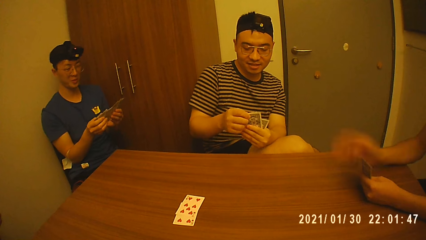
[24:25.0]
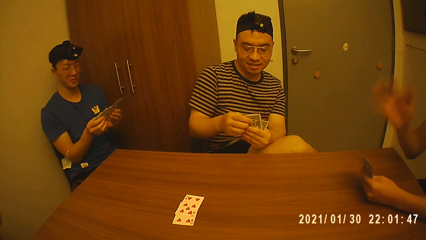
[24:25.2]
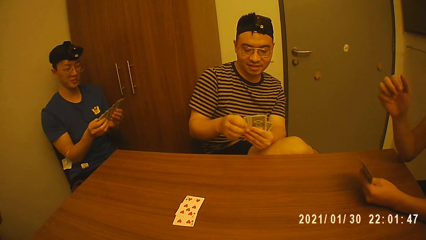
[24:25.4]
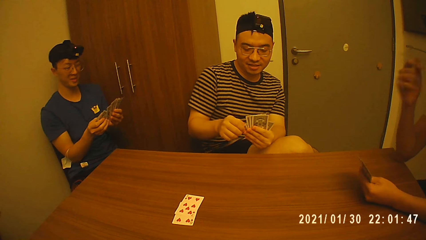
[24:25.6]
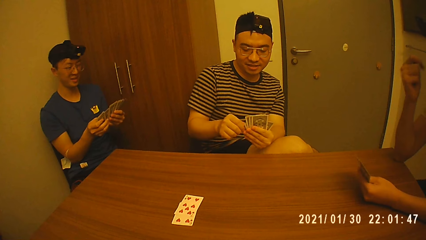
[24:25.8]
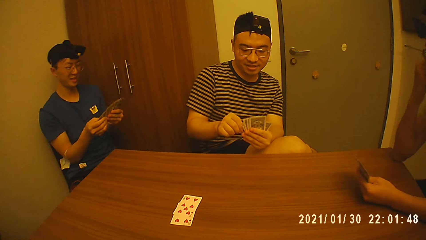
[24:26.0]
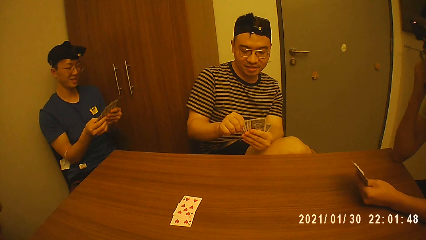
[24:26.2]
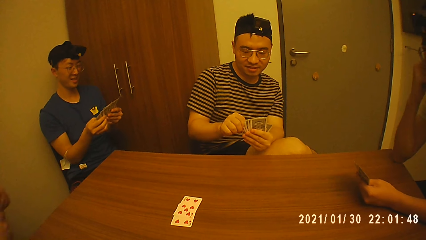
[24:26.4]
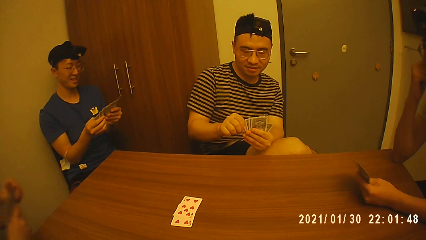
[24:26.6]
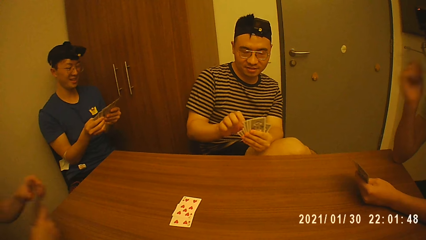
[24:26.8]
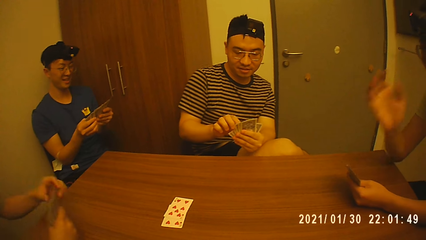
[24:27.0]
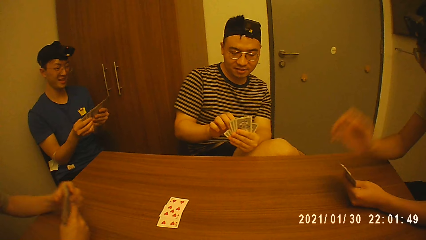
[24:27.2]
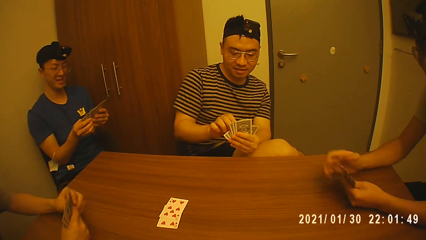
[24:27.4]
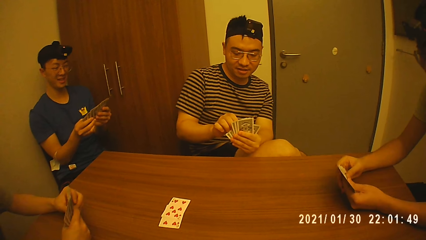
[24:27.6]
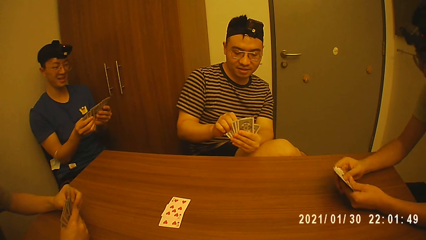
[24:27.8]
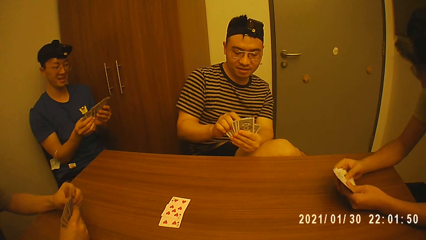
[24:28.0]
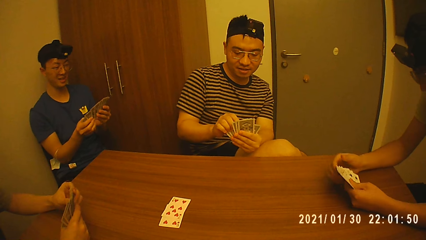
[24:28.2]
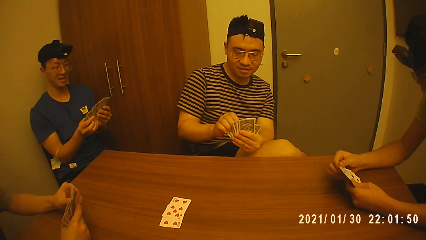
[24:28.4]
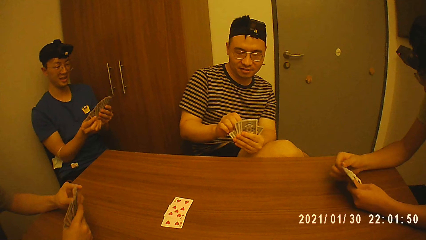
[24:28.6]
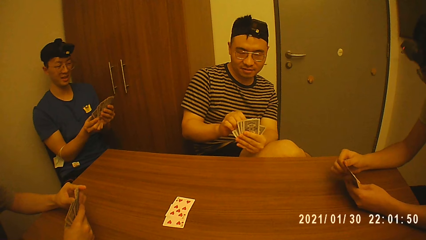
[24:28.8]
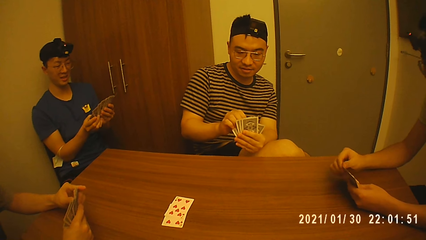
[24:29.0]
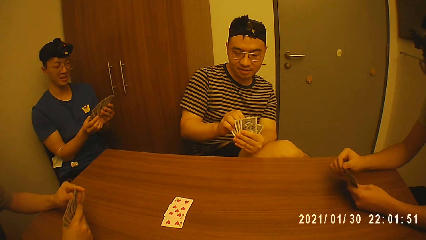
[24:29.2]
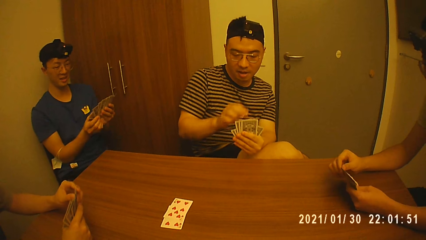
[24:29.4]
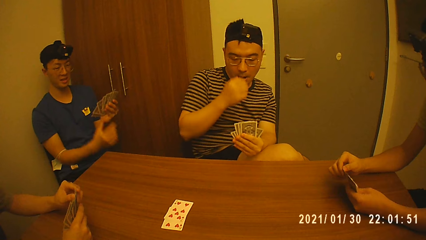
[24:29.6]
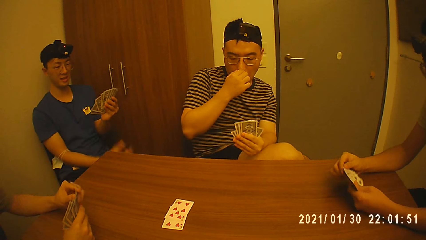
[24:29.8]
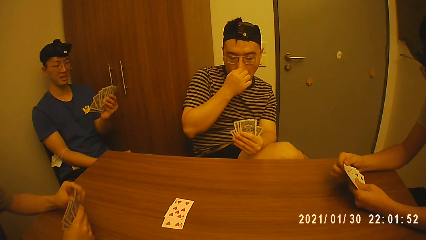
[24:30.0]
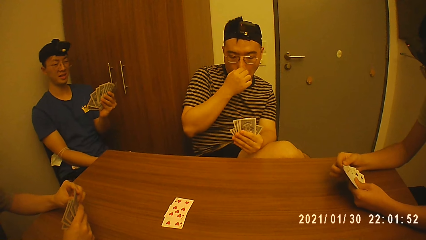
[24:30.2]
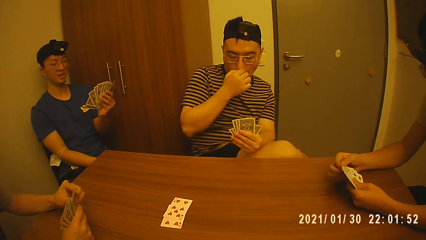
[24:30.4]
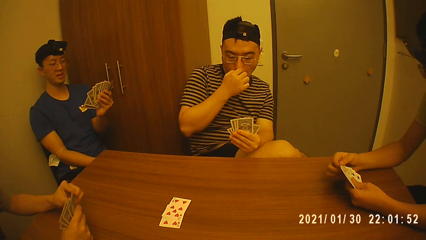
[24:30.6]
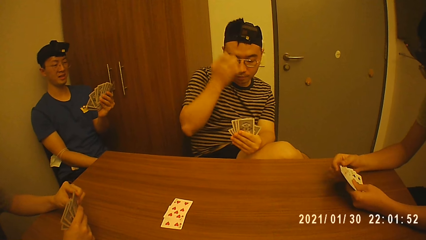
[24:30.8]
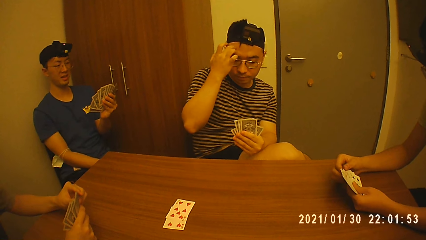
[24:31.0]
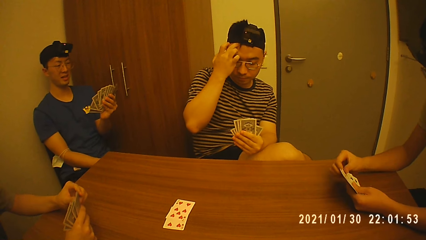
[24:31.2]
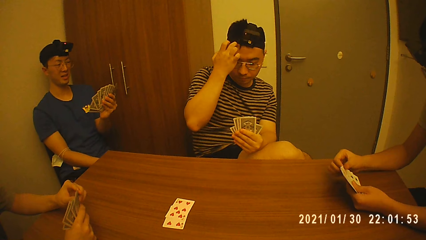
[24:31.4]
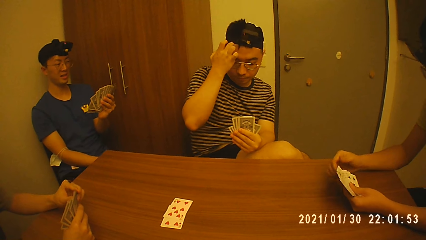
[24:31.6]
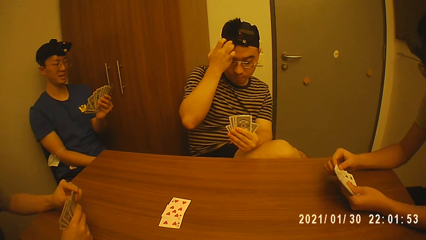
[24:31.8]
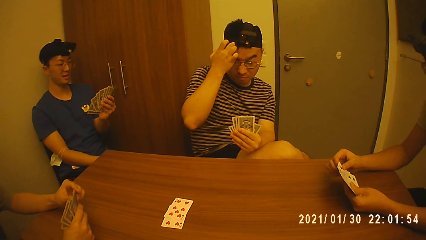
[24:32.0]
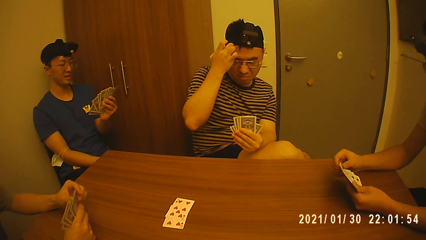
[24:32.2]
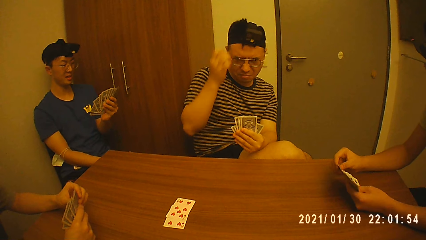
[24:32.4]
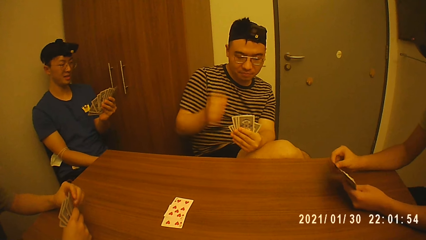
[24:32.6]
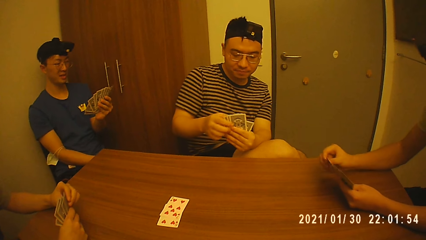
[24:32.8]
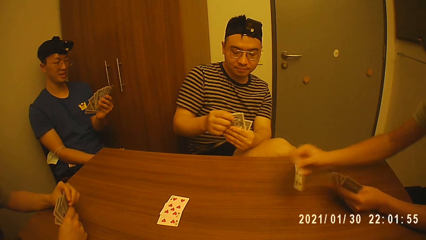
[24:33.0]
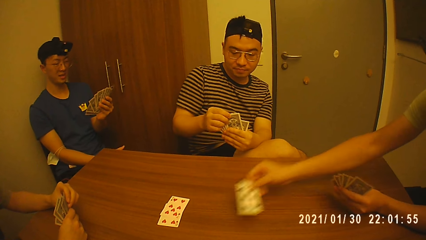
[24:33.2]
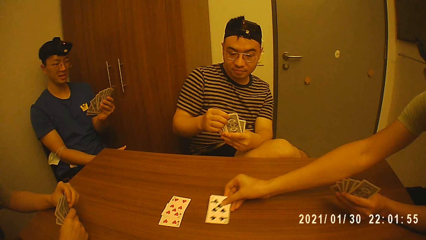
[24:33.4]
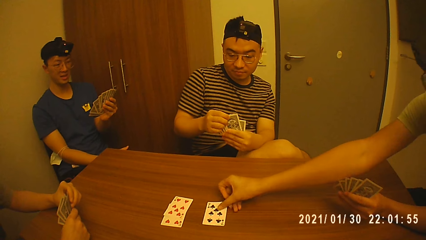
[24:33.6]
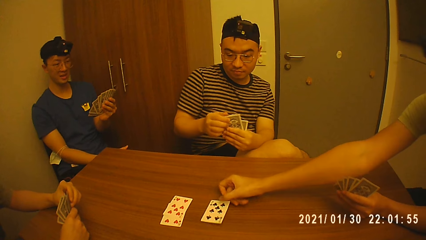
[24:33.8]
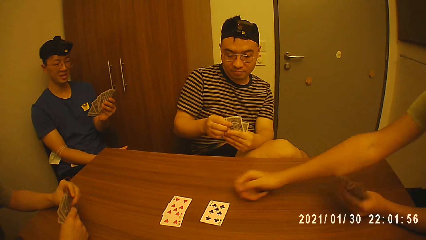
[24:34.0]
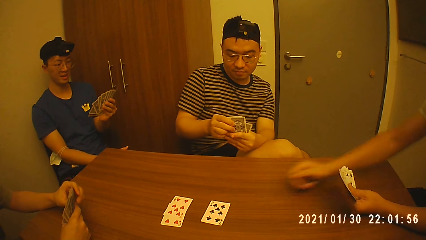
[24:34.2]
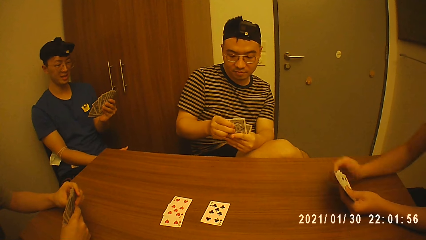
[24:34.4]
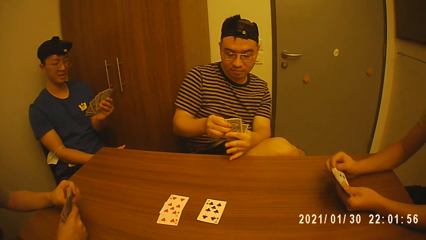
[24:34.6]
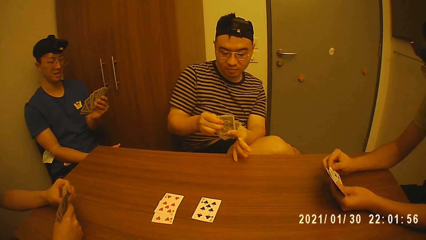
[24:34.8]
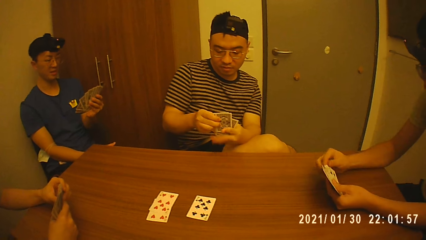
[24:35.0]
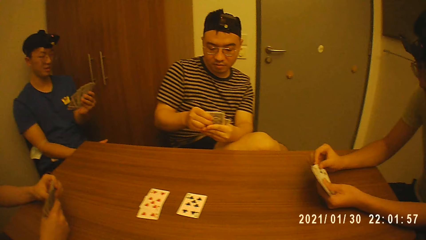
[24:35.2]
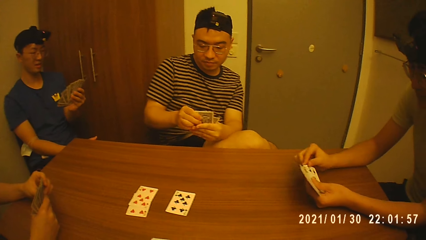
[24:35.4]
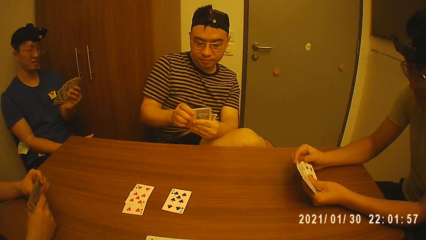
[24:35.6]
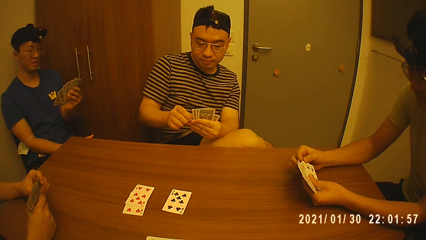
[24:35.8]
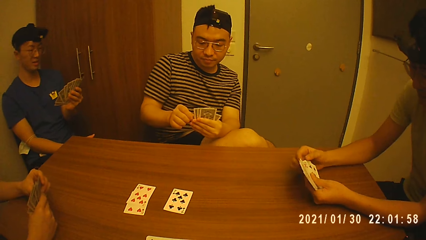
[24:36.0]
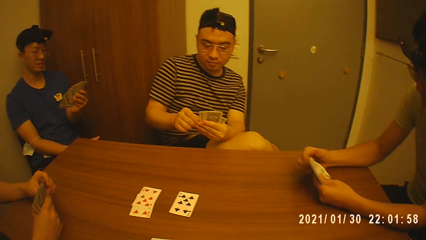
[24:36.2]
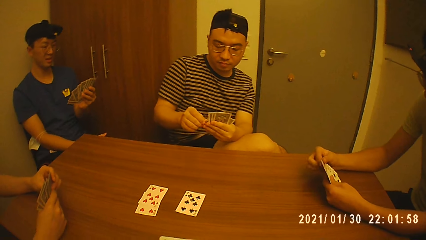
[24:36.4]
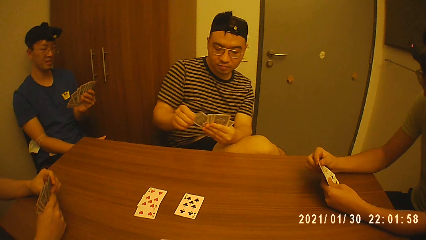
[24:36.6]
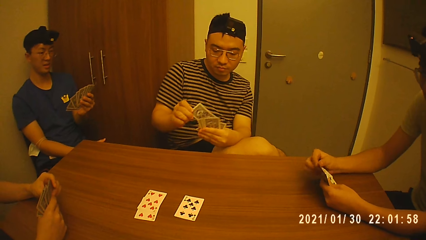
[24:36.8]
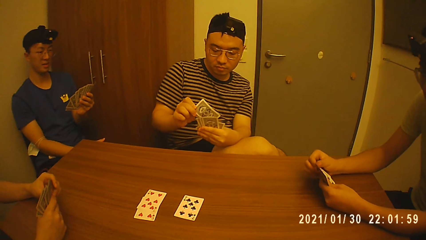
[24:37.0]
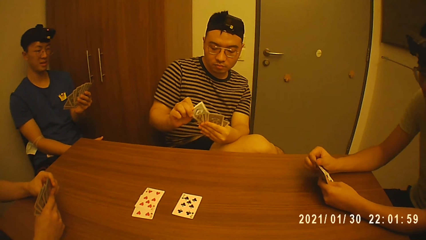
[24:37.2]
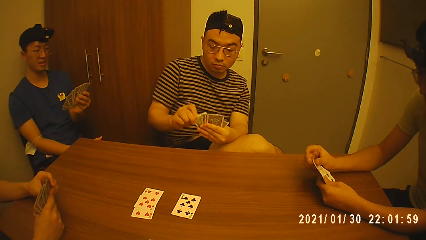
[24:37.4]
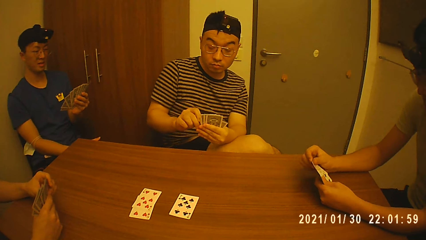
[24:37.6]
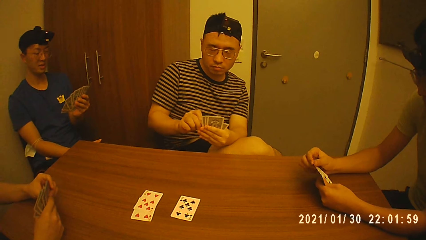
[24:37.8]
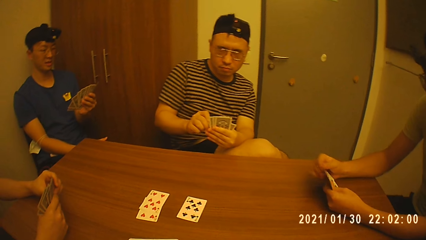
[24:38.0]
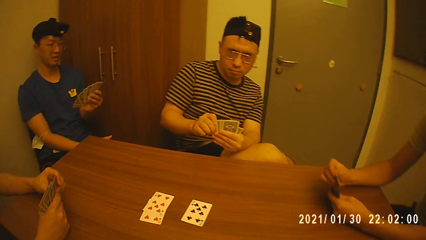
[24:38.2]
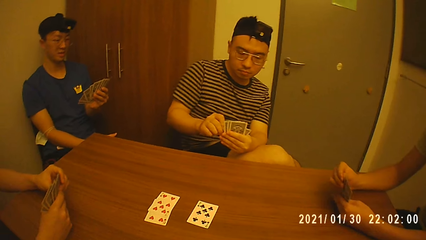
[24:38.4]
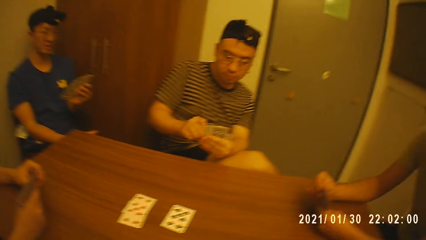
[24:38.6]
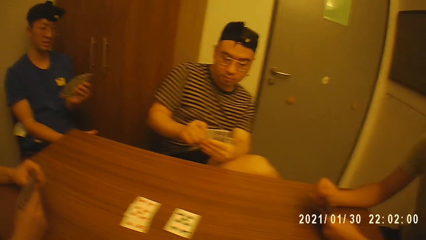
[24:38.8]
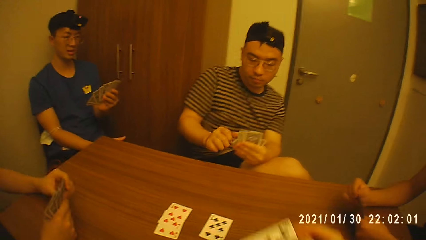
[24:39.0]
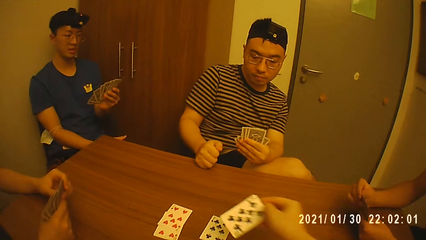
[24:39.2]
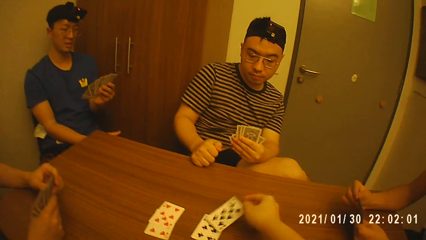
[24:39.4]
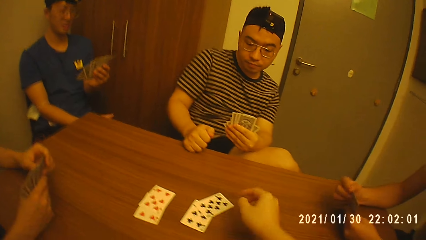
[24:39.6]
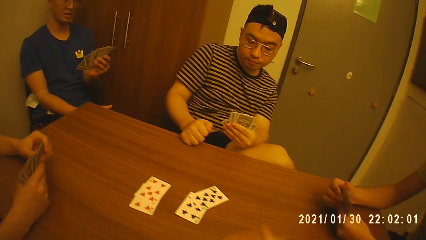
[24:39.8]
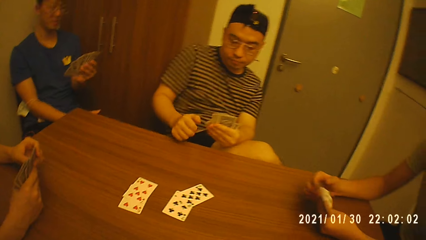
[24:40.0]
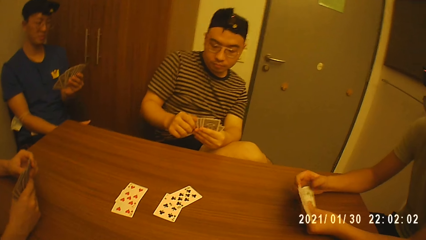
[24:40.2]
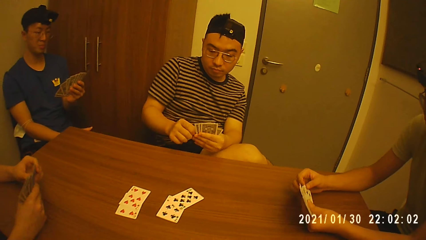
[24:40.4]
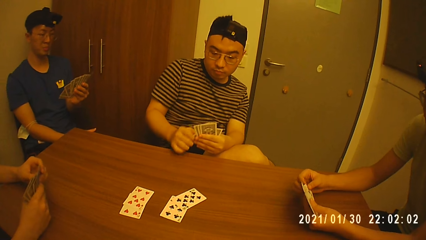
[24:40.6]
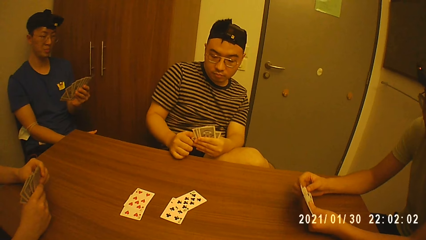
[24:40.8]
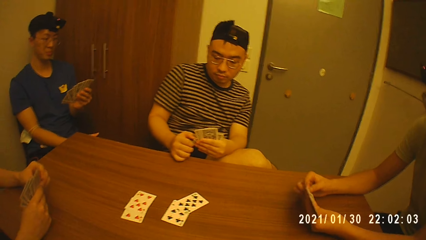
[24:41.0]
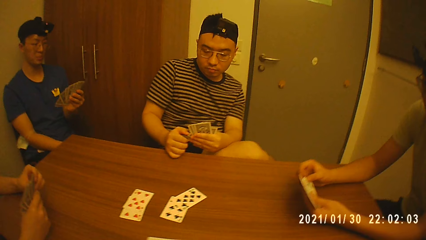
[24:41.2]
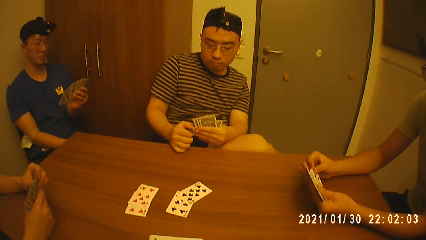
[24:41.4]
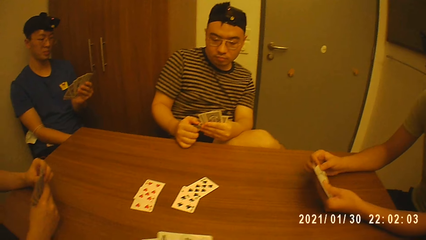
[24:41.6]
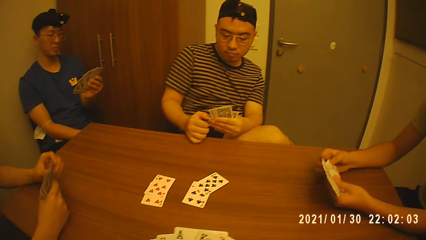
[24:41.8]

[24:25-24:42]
A man touches the card. The camera wearer converses with the group of people at the table. Another man lifts up the hand. The first man scratches his face with his right hand and touches the nose. The second man picks a card from his left hand with his right hand. The first man holds the cards with both hands. The second man drops the card on the table with his right hand and holds the cards with both hands. The first man arranges the cards in his hands. The camera wearer drops a card on the table with his right hand.
